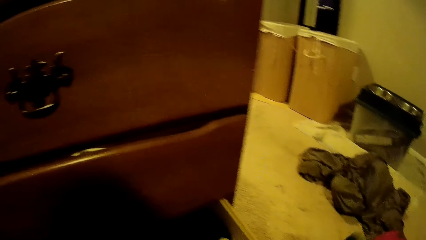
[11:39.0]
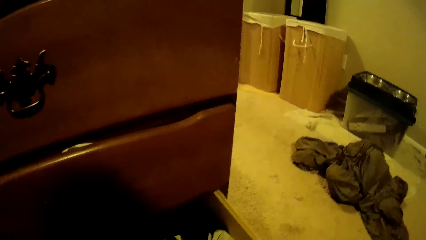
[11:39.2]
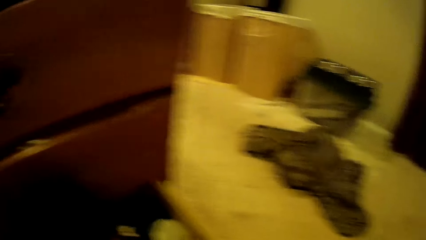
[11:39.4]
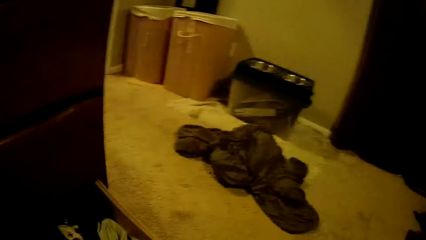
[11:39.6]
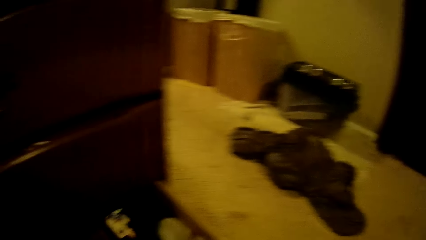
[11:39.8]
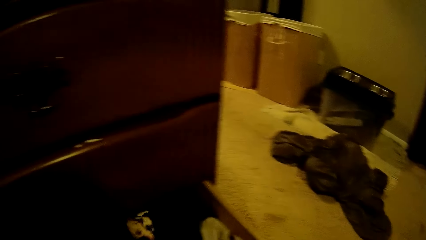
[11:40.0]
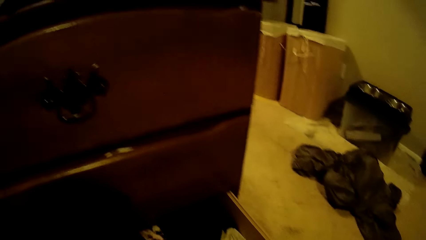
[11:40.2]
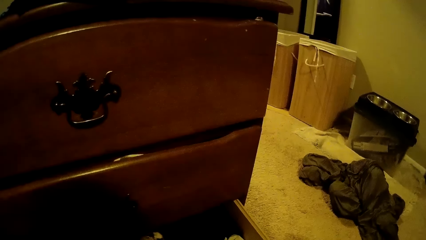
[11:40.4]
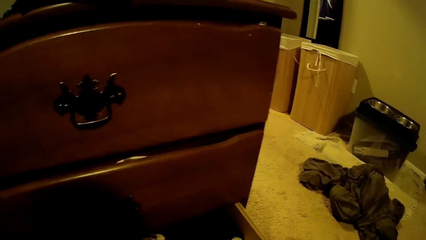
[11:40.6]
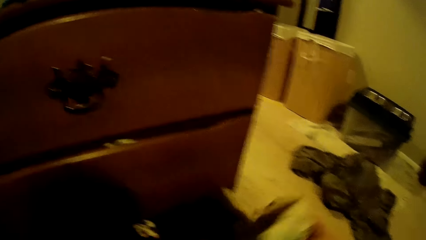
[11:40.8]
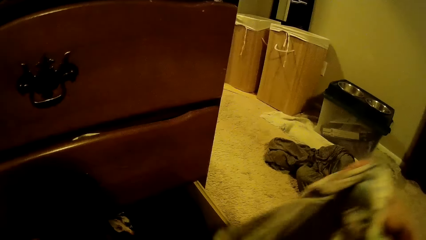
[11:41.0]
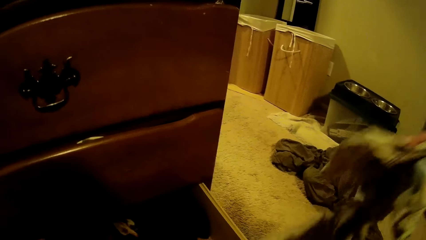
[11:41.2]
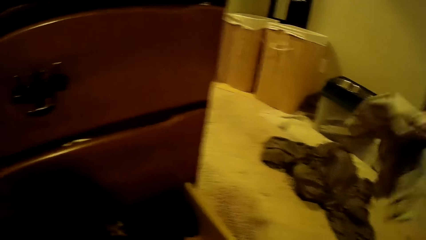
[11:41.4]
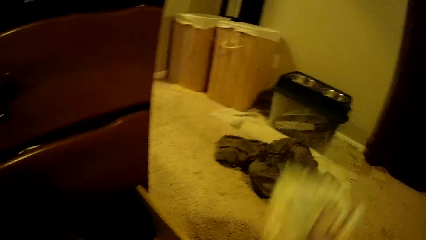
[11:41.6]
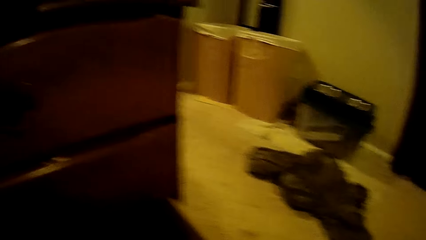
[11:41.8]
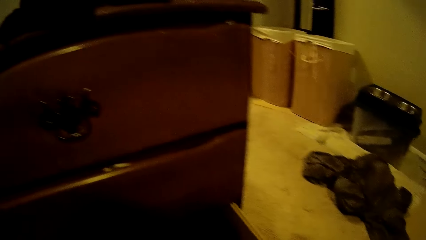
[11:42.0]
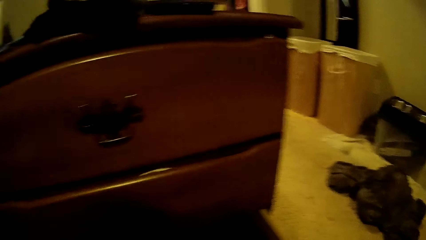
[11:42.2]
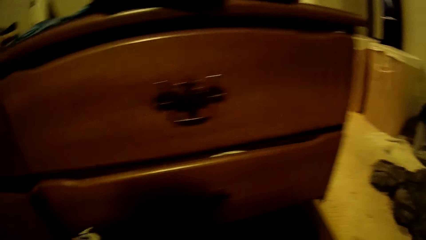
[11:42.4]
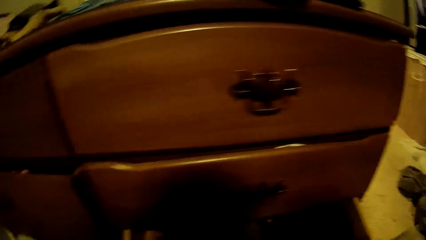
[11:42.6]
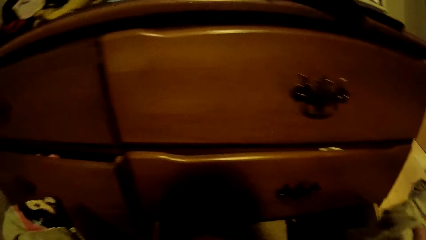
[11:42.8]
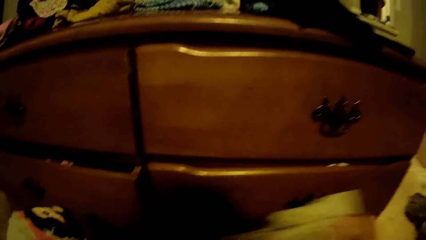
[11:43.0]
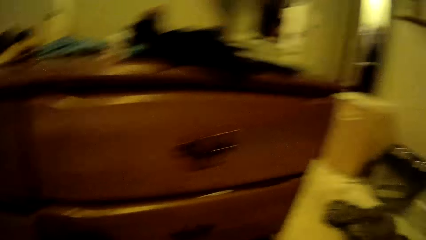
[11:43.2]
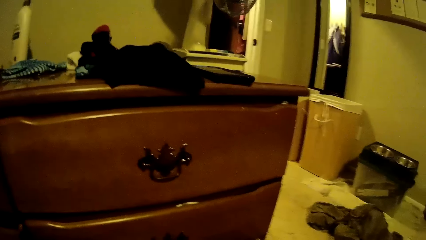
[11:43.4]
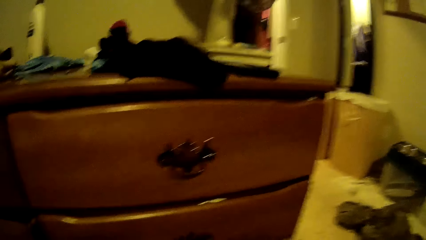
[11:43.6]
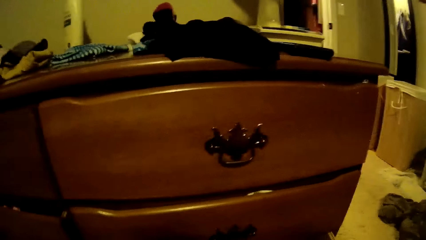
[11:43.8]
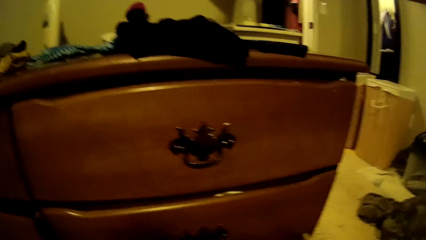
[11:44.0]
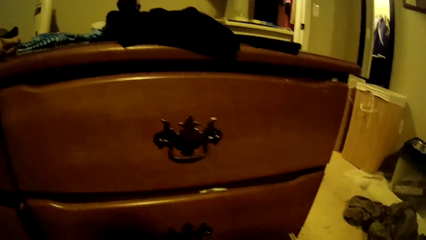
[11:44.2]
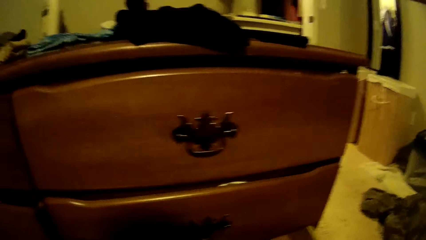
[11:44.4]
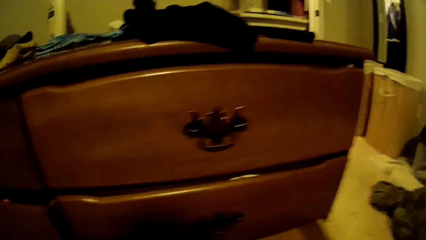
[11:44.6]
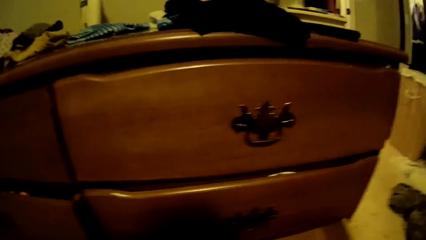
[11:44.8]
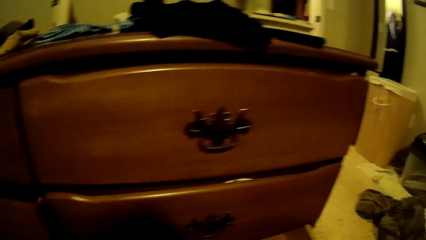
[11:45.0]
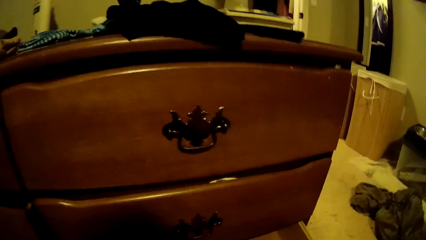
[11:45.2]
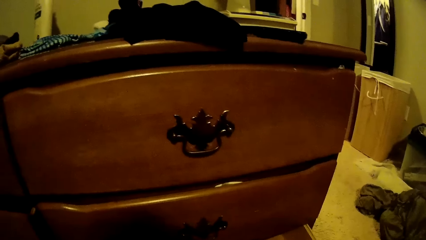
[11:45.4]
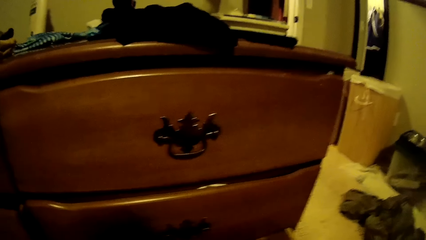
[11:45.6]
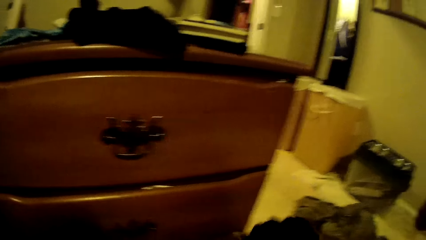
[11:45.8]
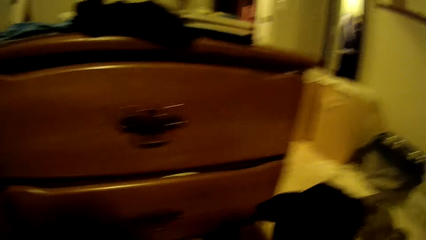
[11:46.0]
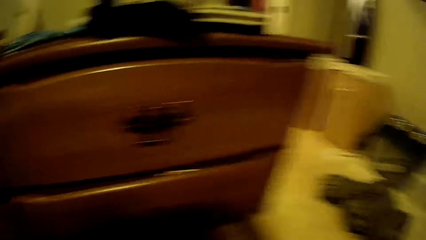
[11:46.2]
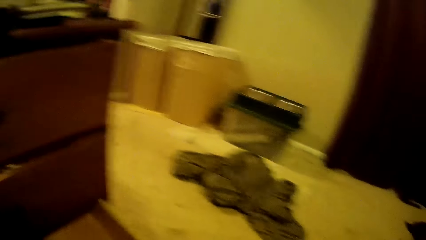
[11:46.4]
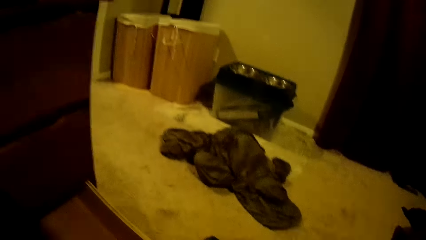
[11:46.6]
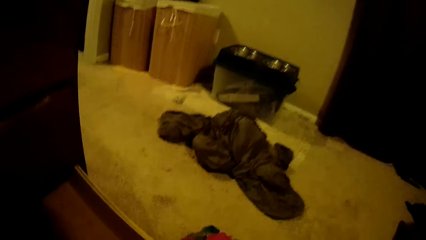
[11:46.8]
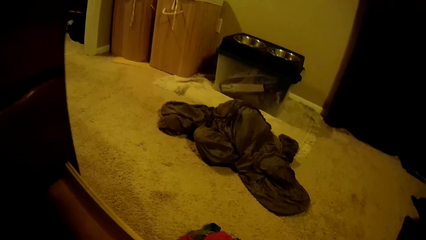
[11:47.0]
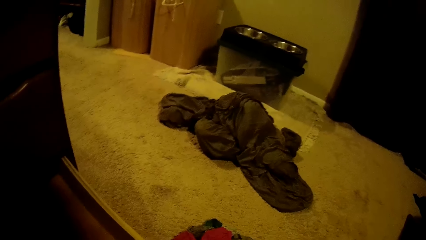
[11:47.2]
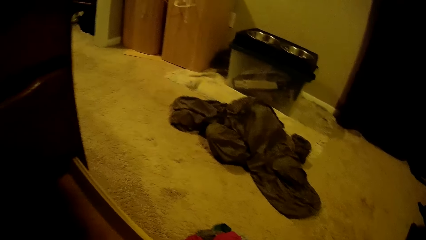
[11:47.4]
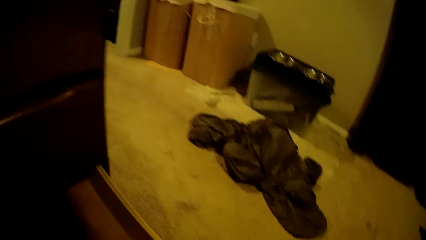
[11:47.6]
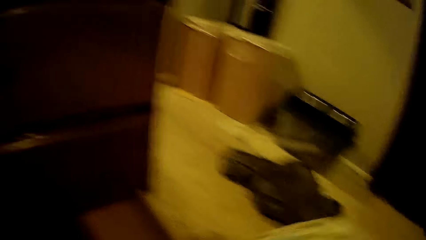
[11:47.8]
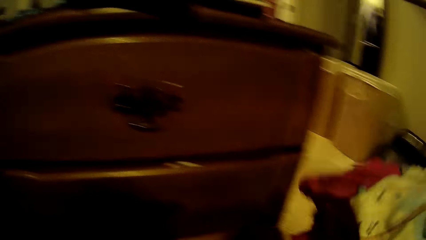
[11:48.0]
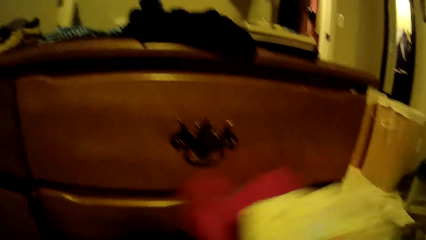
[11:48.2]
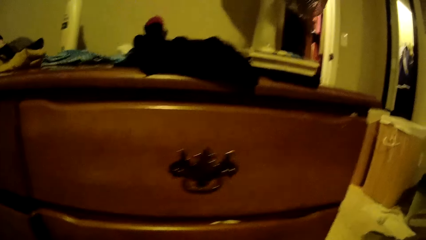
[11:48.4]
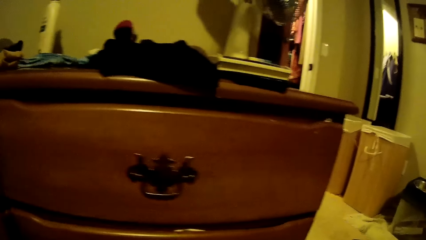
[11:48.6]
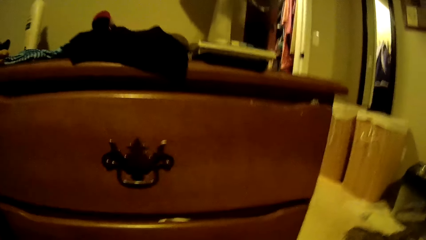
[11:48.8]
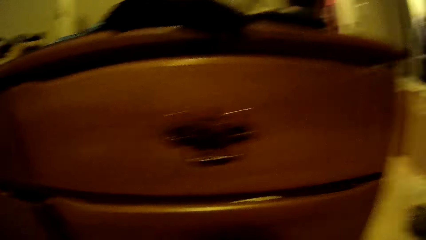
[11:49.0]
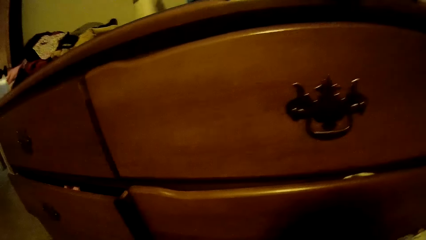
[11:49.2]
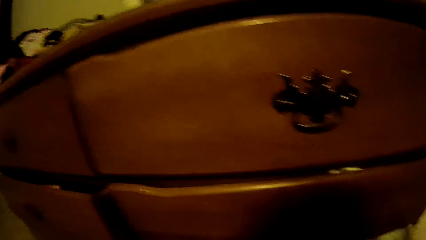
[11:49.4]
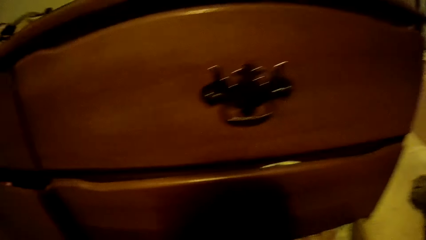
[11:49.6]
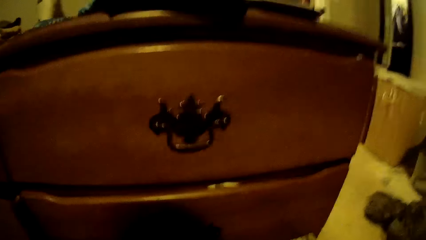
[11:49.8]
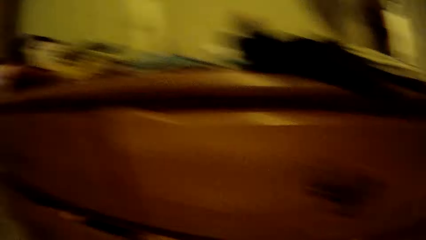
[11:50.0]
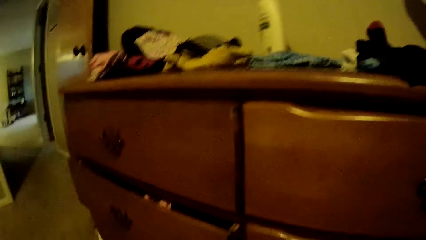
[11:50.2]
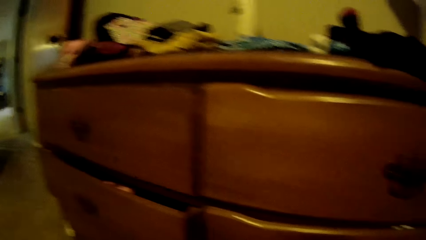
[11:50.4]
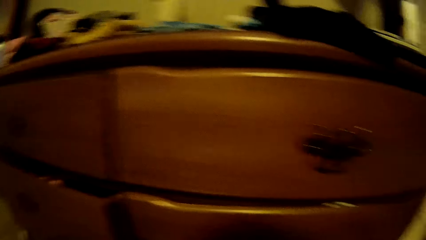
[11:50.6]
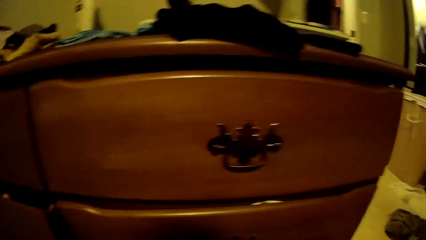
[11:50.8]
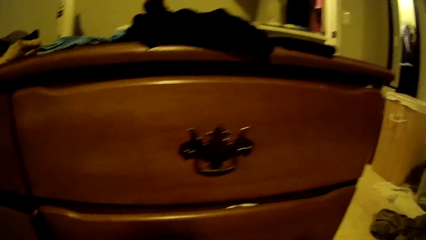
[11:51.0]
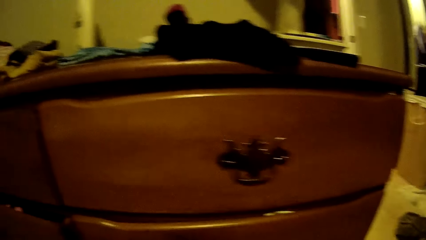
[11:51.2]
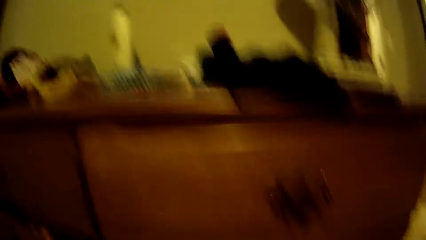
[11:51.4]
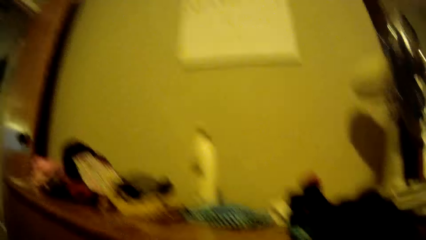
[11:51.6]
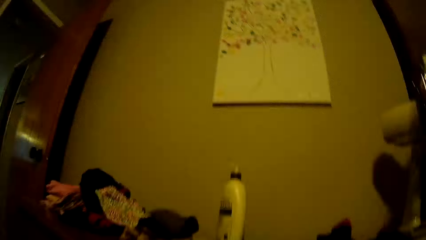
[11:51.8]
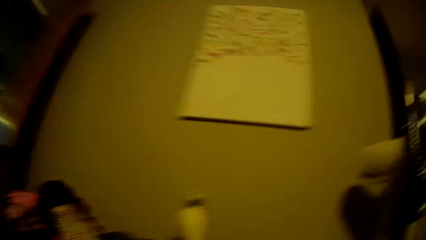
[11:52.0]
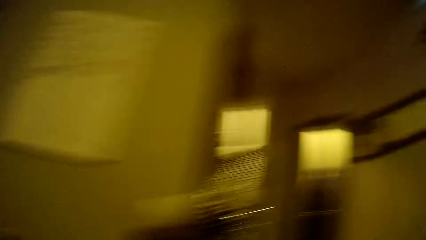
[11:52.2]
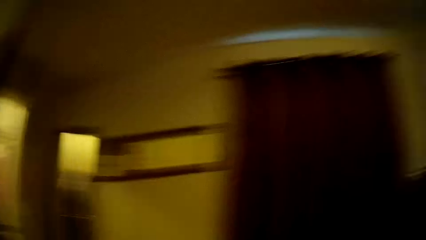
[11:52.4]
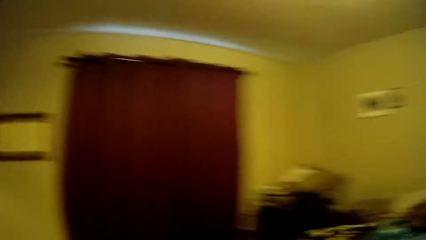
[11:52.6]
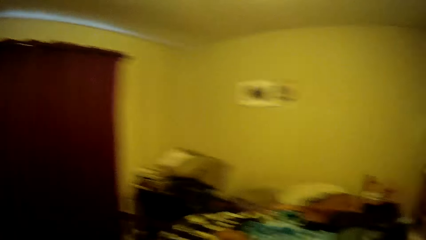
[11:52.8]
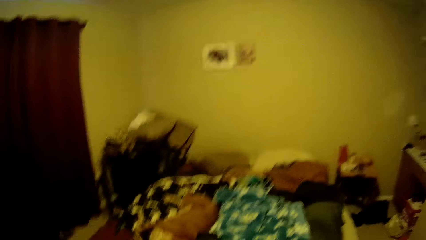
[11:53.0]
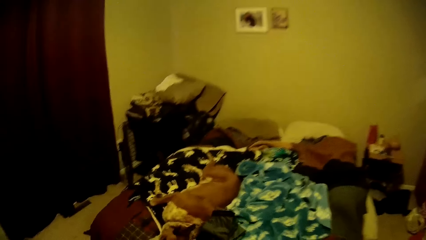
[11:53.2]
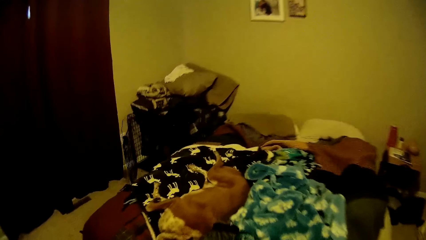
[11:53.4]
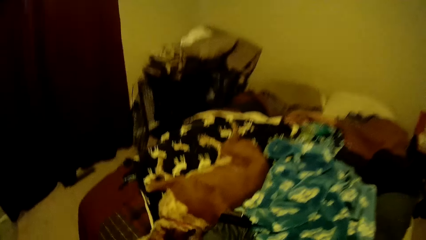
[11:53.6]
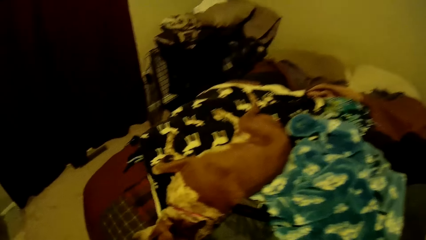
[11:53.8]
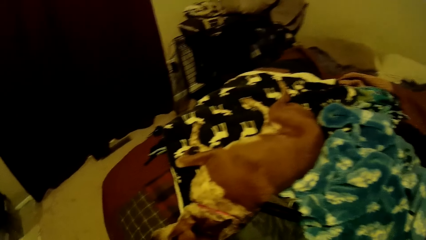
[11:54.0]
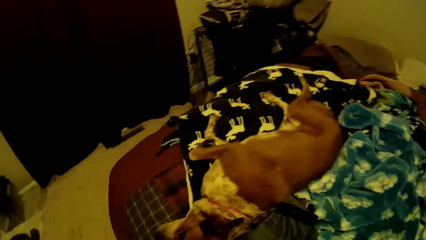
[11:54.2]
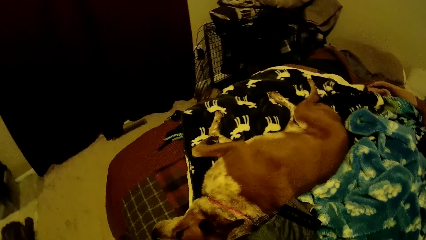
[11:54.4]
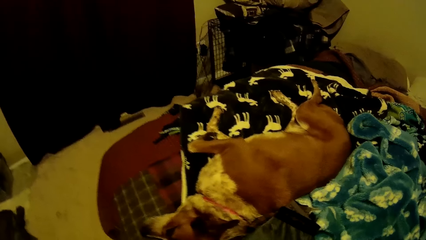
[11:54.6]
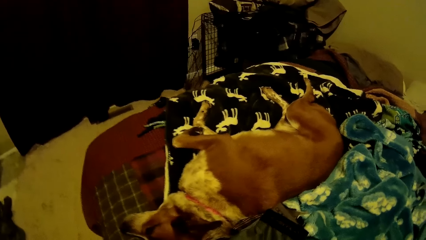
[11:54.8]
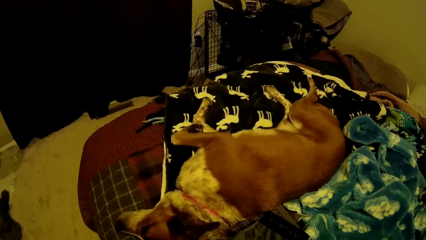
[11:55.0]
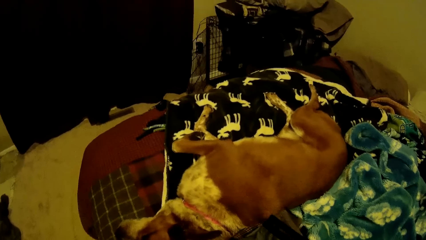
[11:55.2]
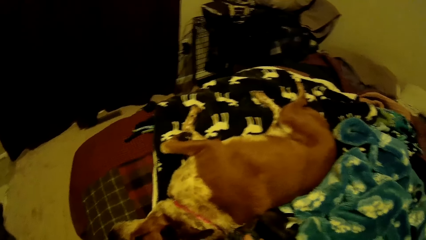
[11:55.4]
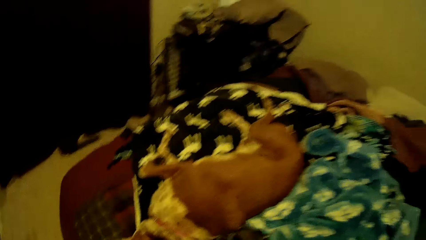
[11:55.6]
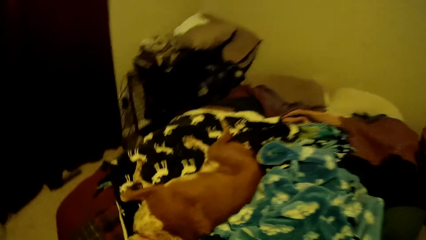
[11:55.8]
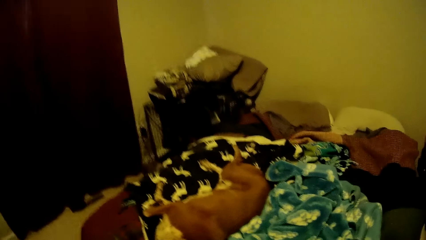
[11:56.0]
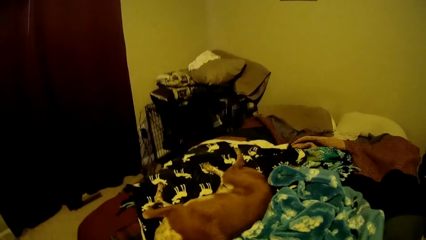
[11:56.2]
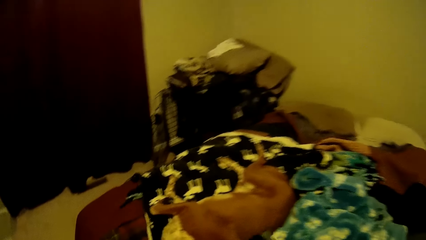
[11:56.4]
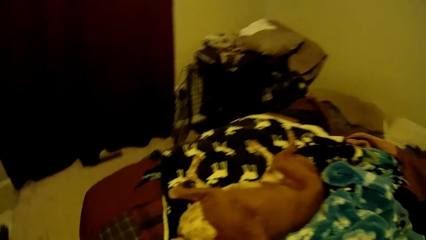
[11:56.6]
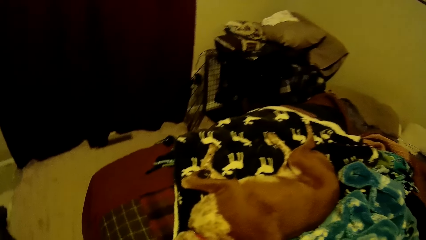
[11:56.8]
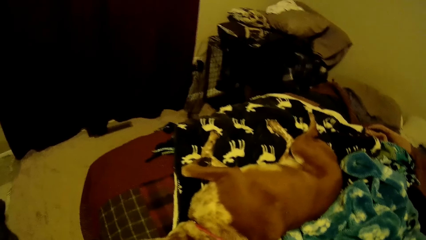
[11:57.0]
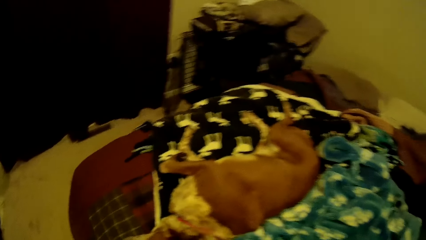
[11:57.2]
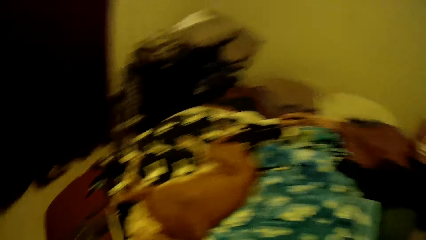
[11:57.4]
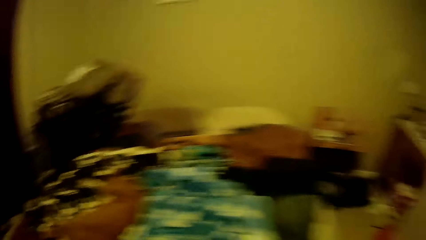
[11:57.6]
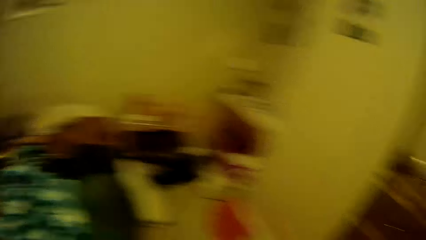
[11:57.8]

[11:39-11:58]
The camera wearer places it in the drawer. They move the cloth from the drawer and place it on the floor. They turn towards the chest of drawers. They place the cloth in the chest of drawers. They remove the cloth from the chest of drawers. They place the clothes in the chest of drawers. They turn towards the bed. They walk towards the bed. They pick some clothes from the bed.
